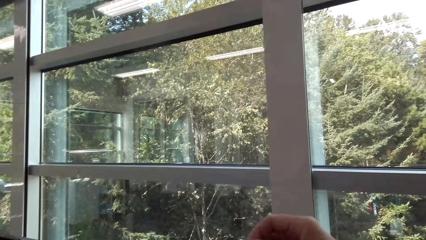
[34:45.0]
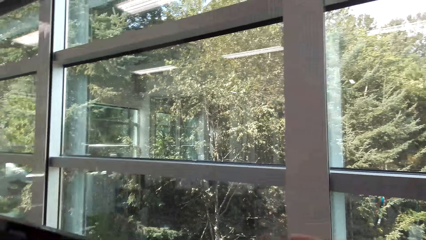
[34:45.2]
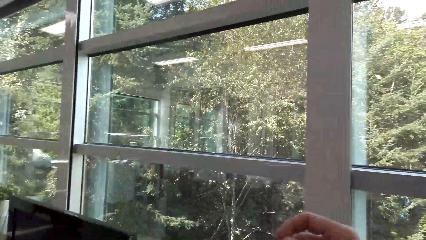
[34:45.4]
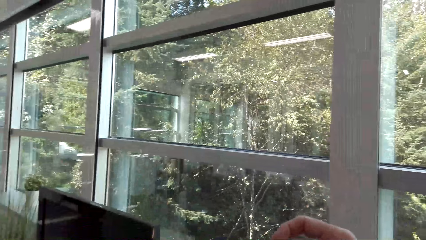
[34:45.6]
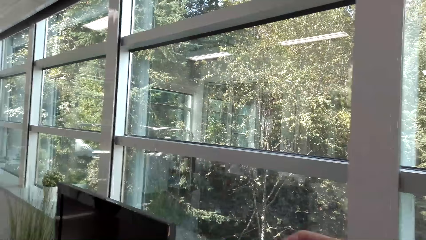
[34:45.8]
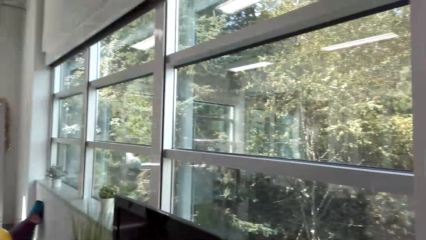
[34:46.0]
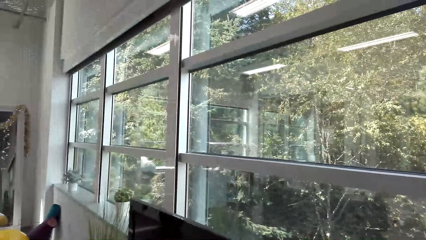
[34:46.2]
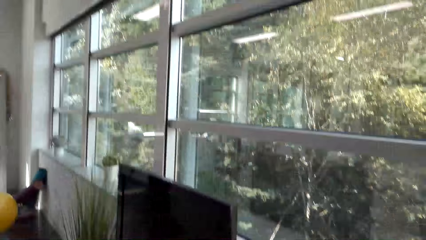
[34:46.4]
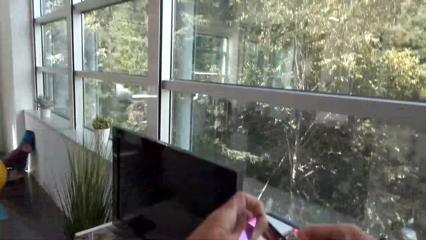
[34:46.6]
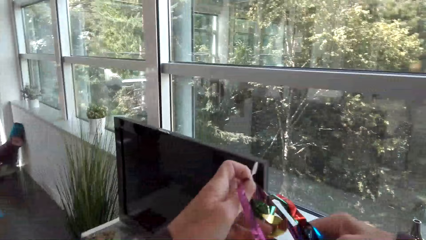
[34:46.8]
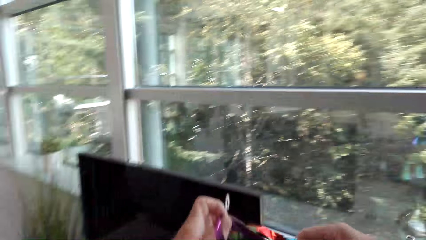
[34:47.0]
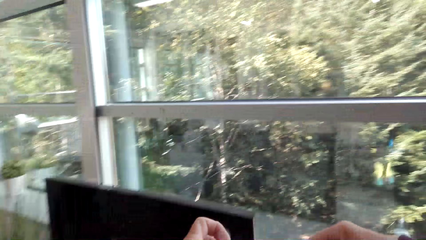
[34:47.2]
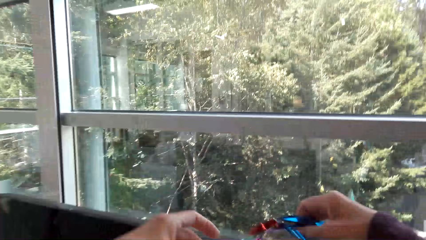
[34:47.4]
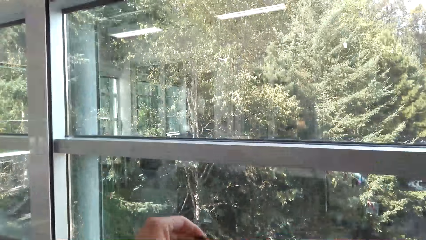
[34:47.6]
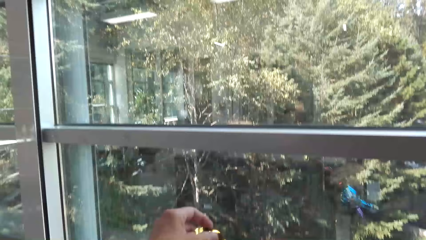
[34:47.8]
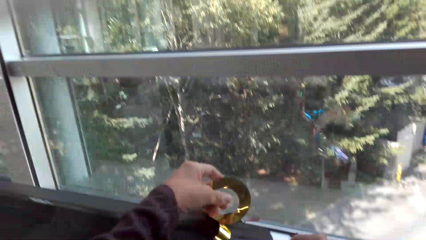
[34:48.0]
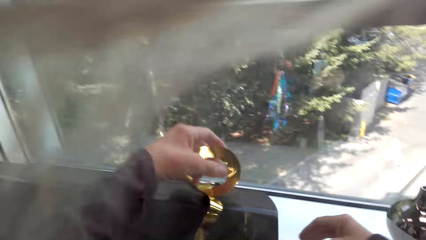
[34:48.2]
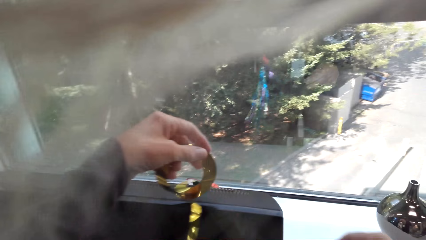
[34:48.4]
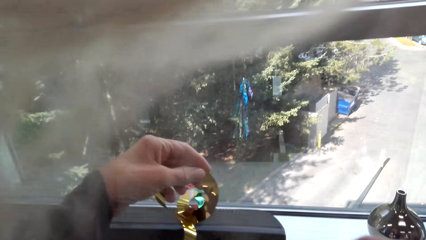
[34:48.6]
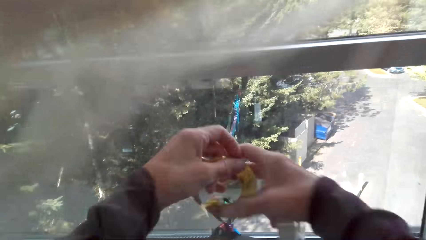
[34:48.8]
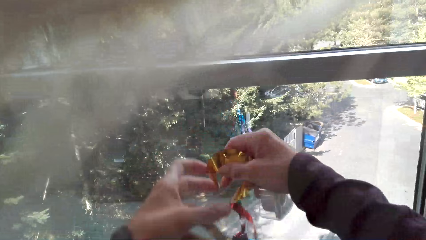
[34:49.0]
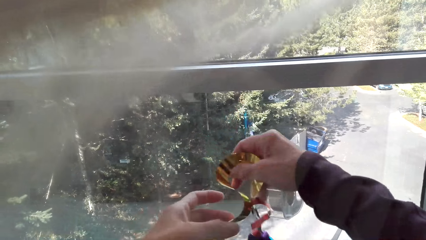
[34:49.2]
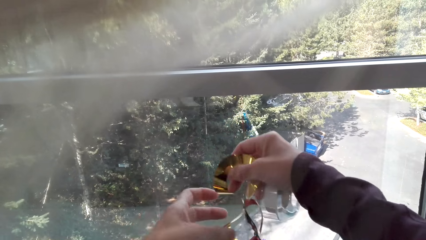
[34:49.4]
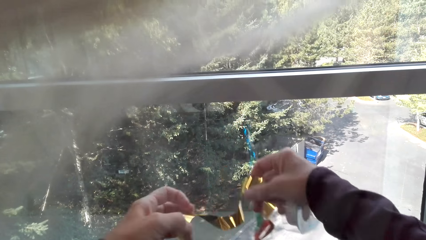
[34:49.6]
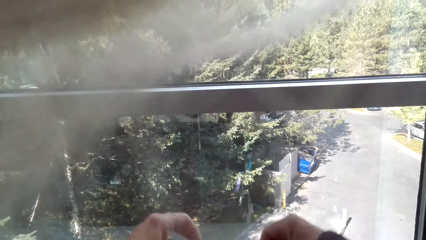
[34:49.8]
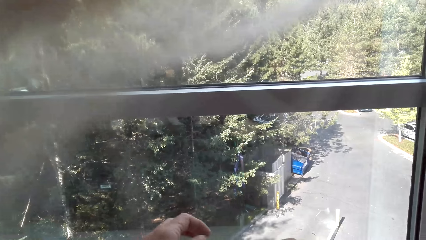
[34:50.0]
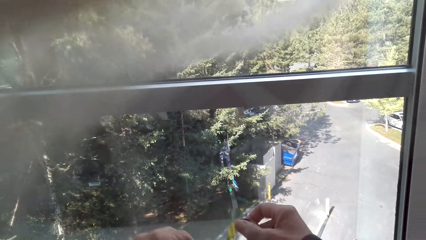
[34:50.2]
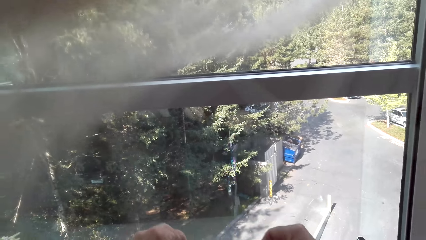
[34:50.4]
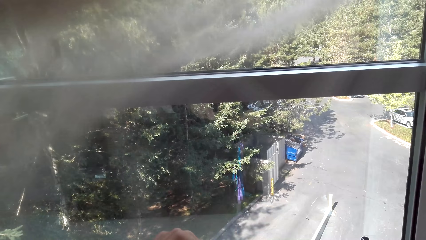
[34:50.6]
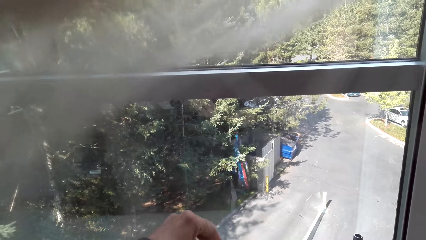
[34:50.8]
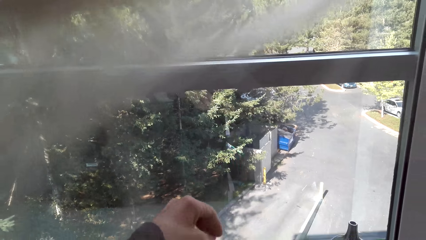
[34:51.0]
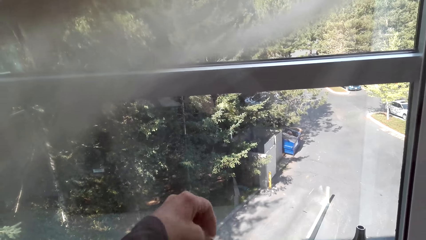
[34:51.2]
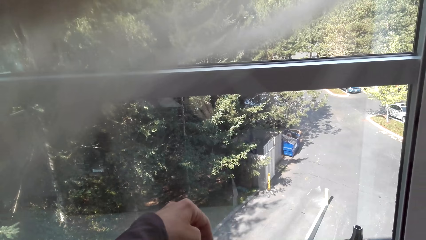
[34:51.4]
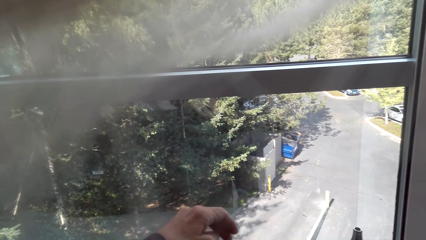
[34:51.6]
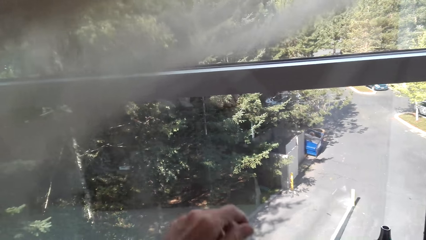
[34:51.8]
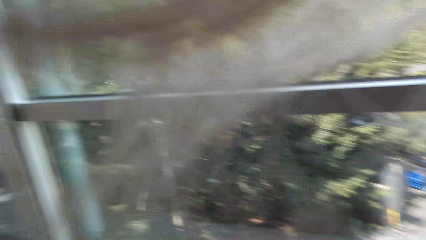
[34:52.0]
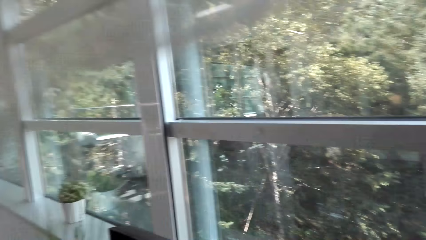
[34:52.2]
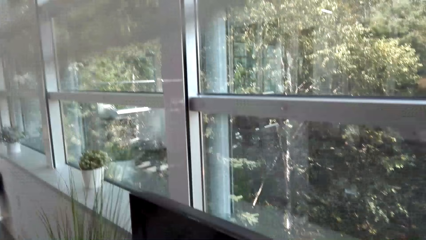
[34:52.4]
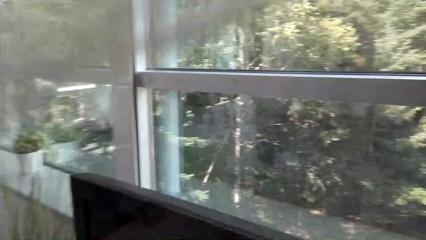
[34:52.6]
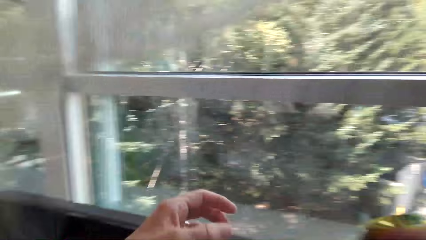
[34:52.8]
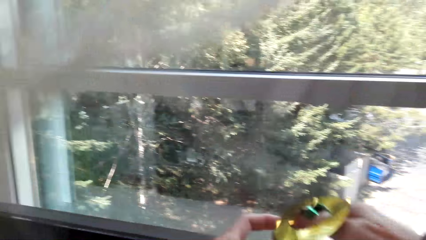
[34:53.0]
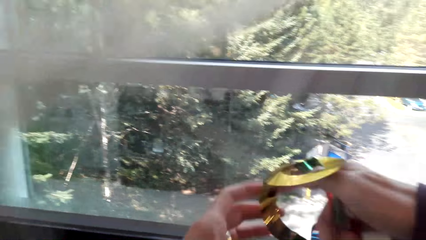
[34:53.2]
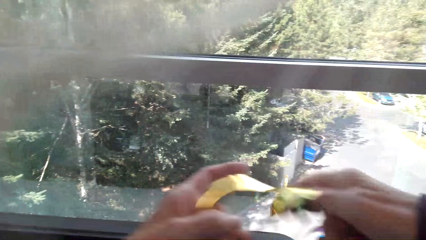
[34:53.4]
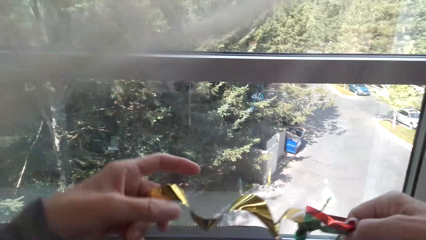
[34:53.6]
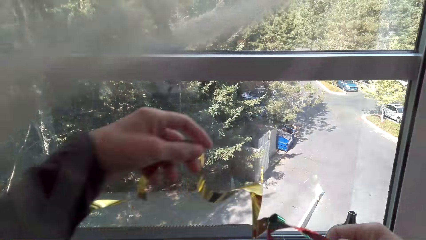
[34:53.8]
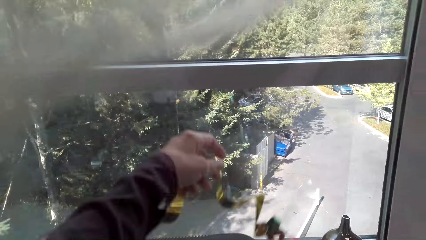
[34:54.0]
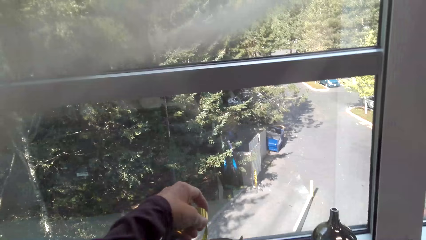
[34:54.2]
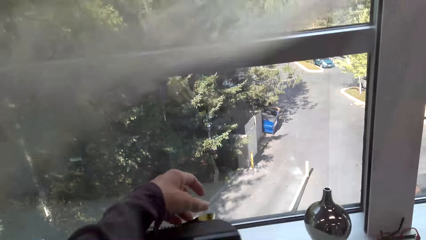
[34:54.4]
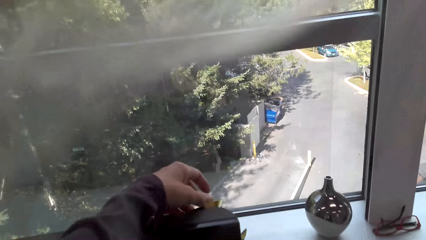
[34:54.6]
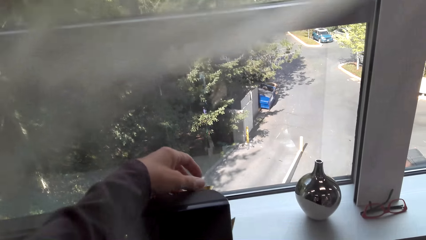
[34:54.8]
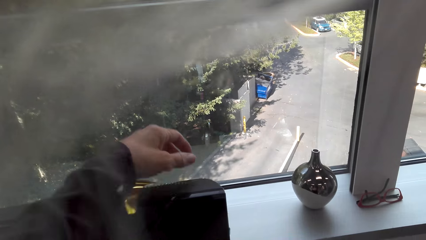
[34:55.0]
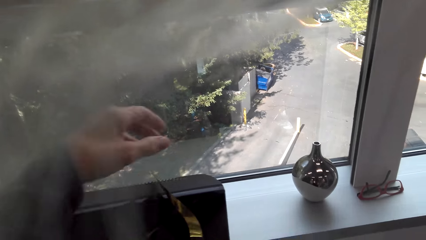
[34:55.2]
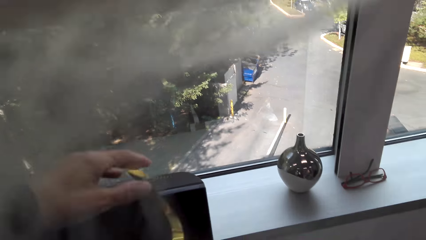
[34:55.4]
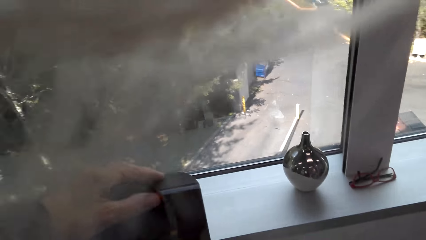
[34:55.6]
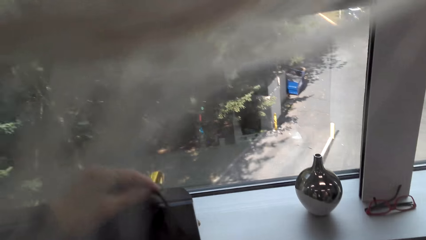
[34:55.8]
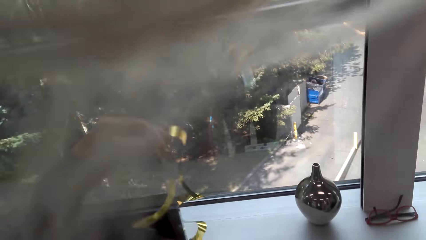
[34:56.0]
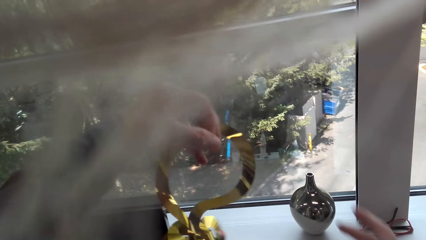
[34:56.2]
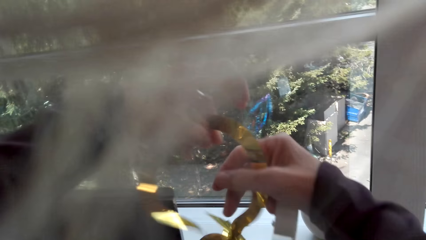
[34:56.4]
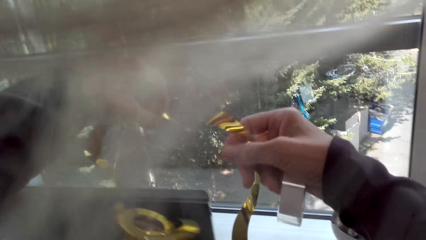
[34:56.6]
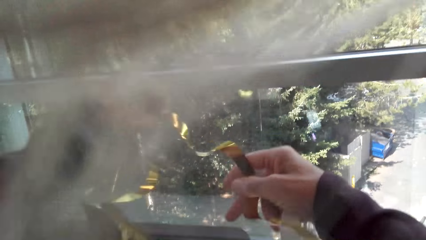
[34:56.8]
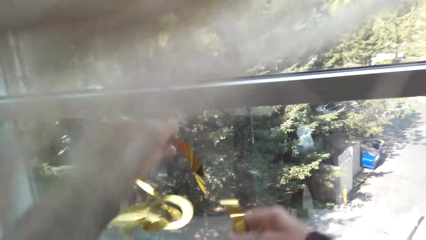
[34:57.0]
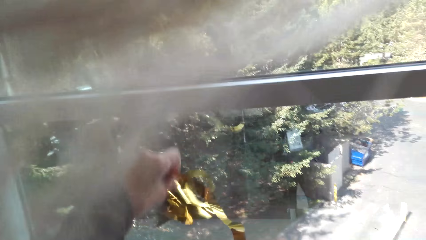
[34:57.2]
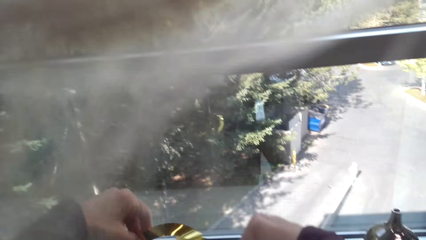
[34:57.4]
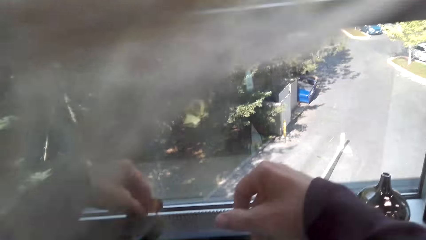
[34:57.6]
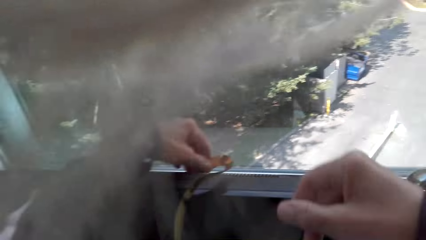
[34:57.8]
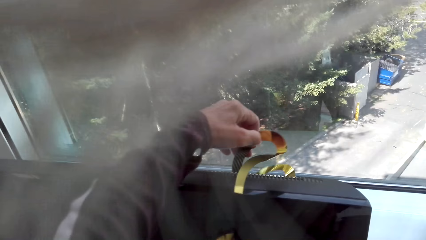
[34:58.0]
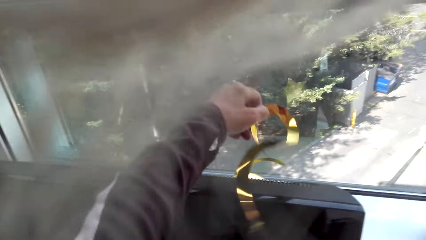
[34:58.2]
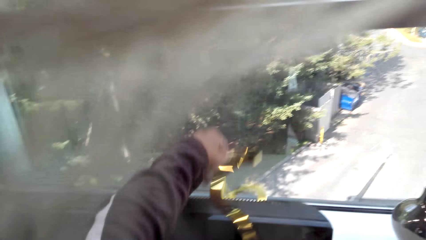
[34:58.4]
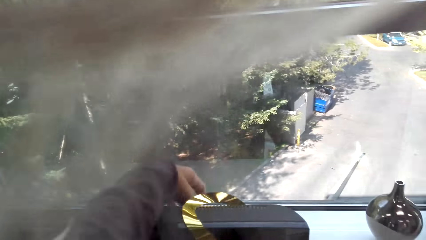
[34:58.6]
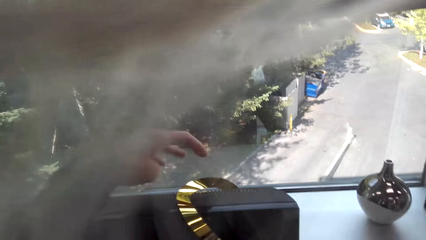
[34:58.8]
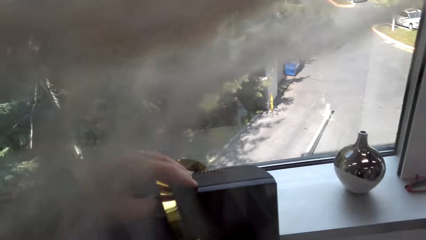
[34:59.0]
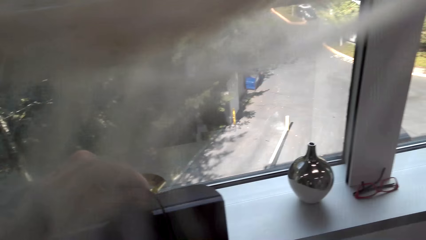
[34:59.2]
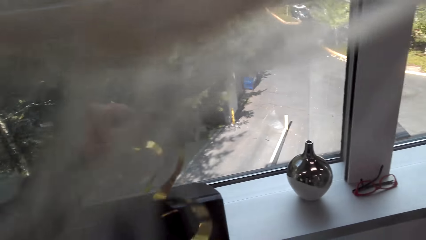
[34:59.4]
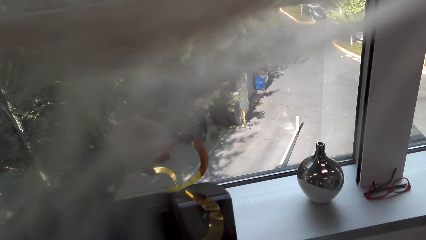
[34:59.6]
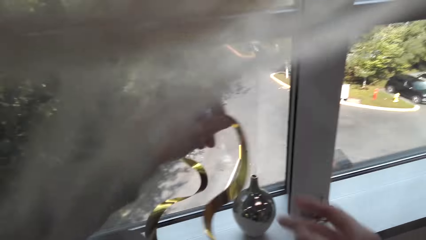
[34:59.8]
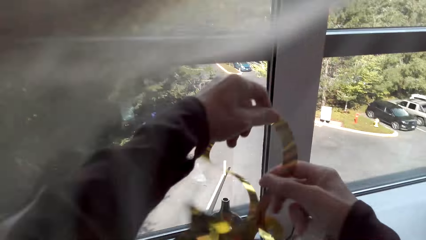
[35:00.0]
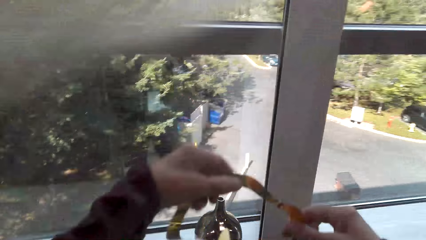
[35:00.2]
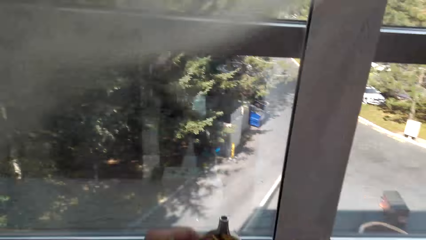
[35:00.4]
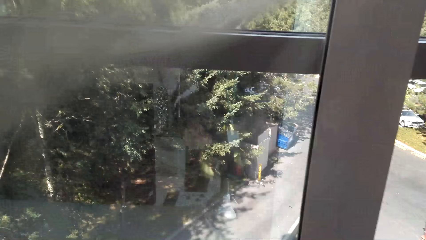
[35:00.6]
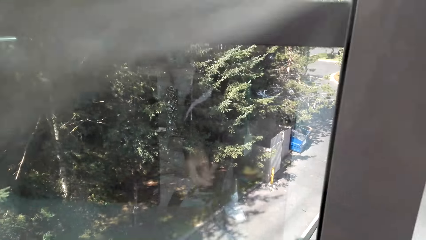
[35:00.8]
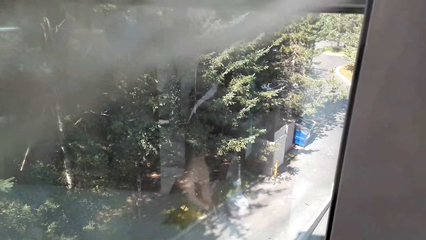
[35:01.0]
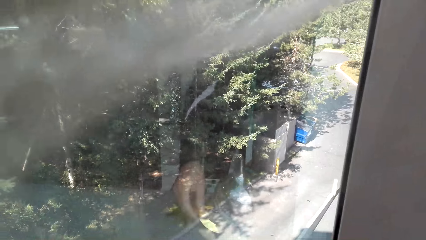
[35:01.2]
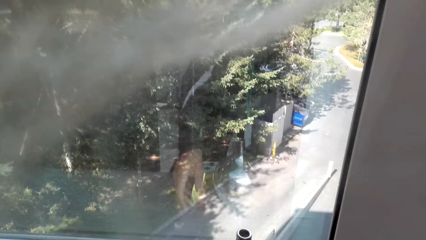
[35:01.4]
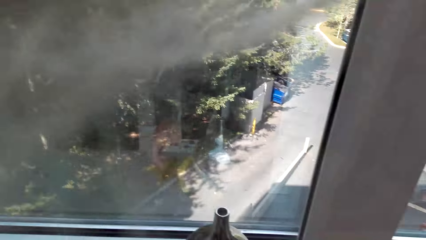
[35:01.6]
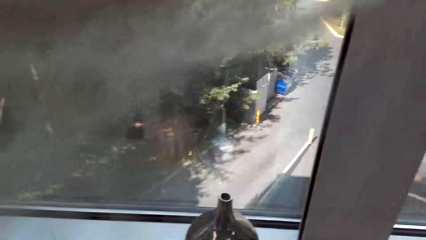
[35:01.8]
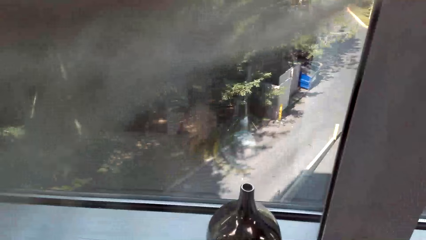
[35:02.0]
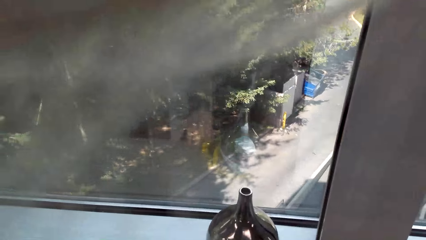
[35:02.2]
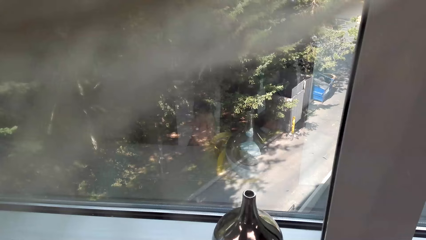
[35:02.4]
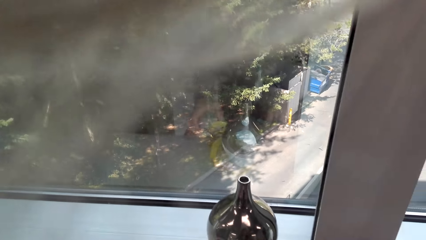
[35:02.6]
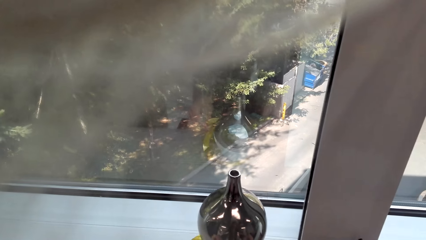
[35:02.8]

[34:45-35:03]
The camera wearer puts the decorating ribbon on top of the television. They straighten the decoration. They put the decoration on the television.
